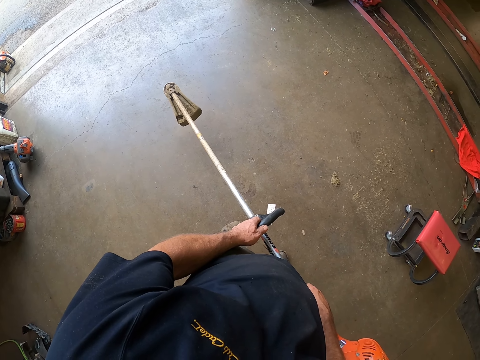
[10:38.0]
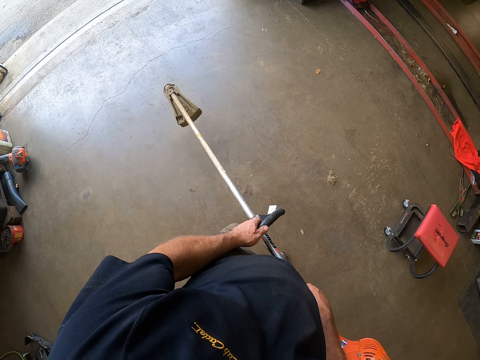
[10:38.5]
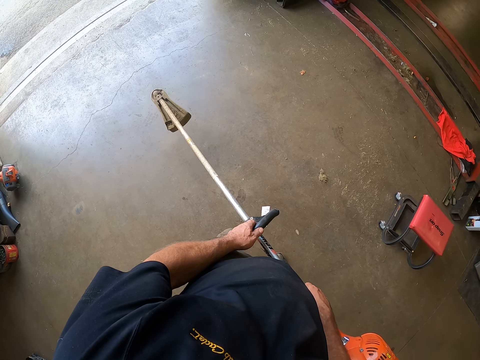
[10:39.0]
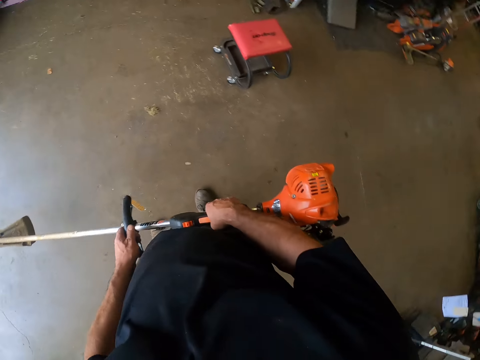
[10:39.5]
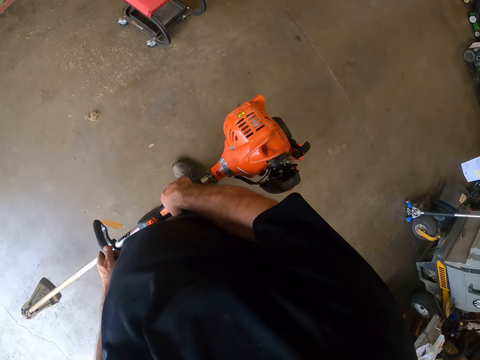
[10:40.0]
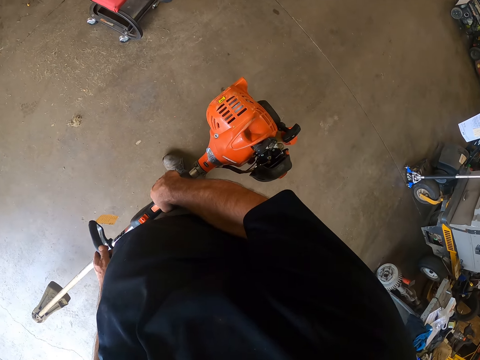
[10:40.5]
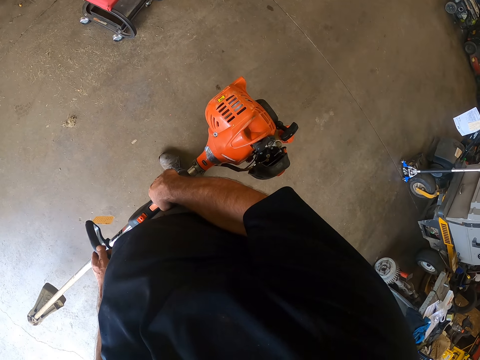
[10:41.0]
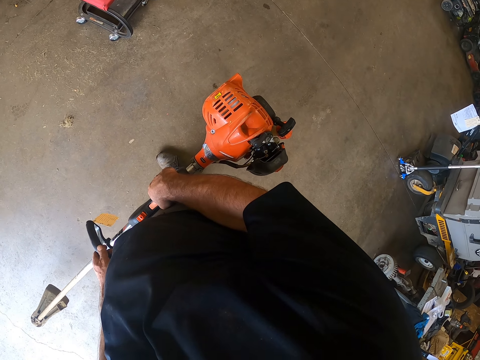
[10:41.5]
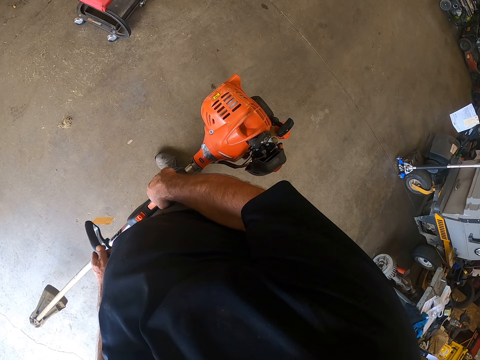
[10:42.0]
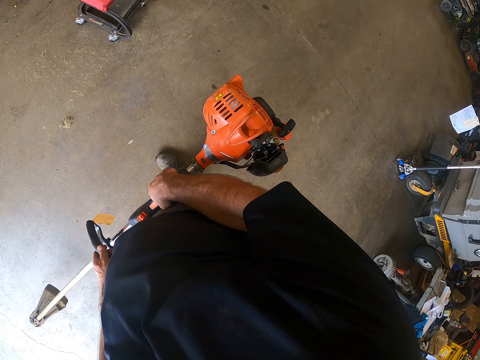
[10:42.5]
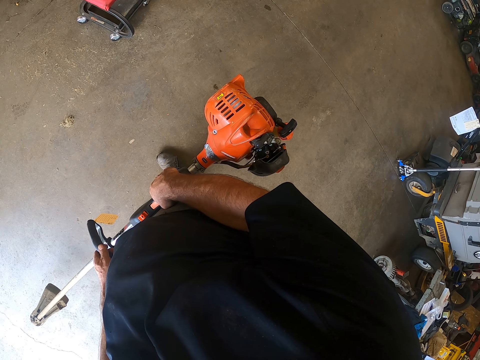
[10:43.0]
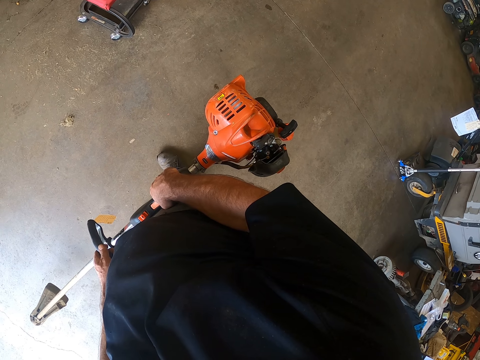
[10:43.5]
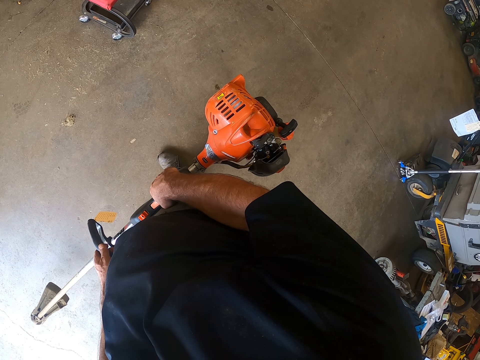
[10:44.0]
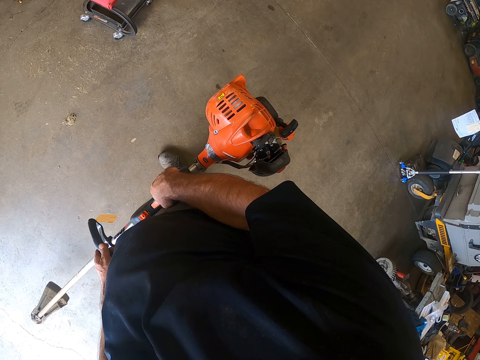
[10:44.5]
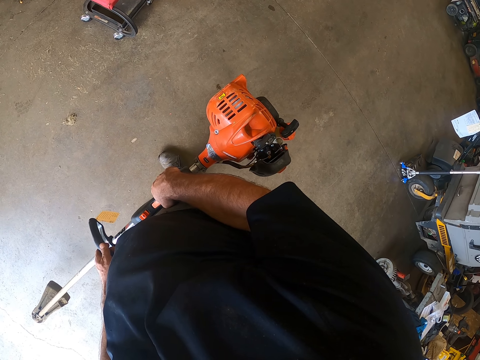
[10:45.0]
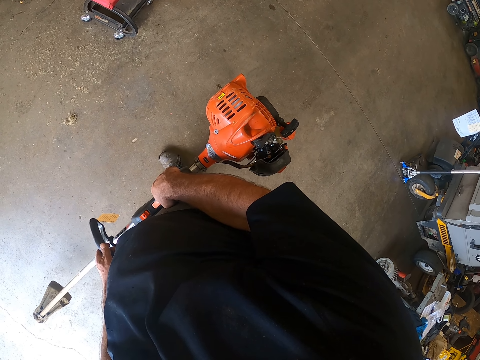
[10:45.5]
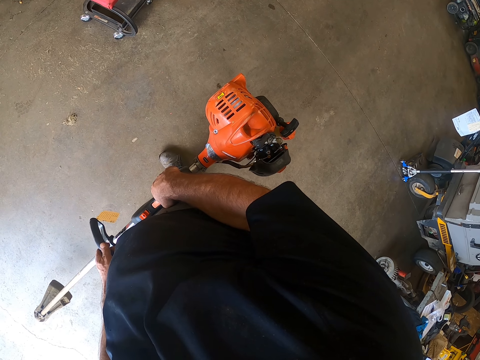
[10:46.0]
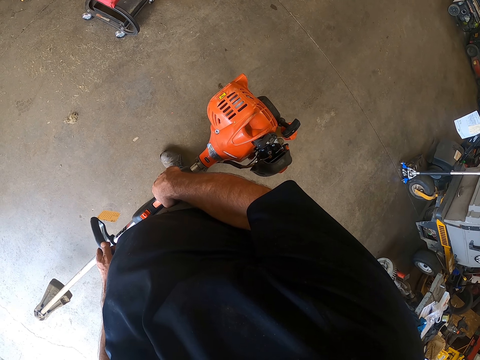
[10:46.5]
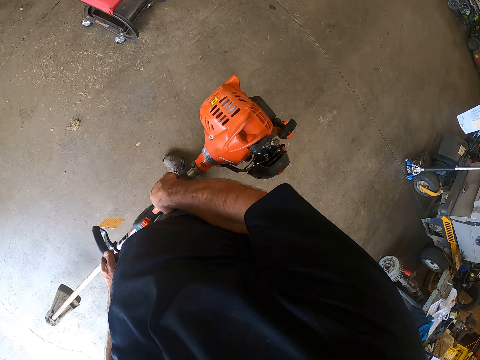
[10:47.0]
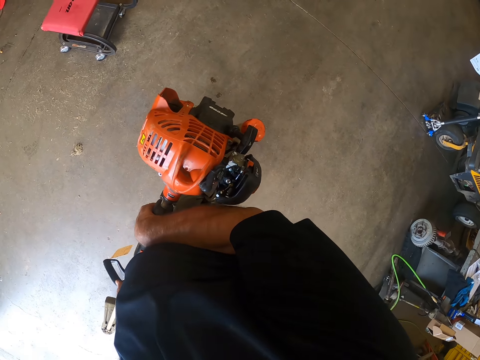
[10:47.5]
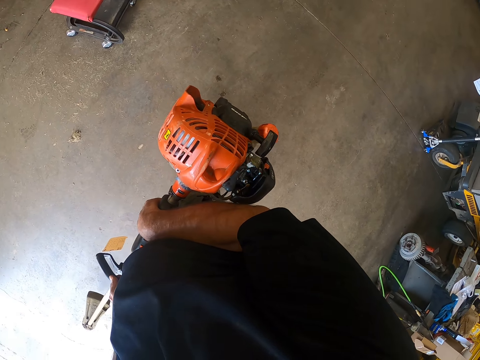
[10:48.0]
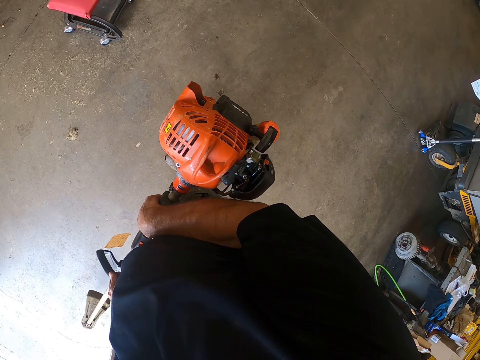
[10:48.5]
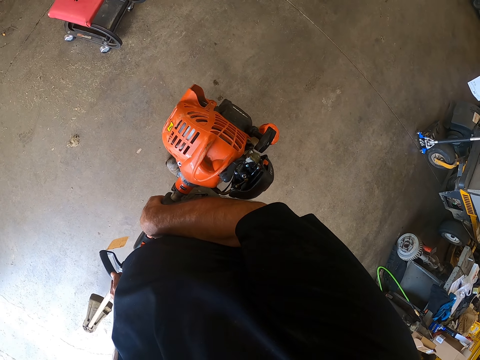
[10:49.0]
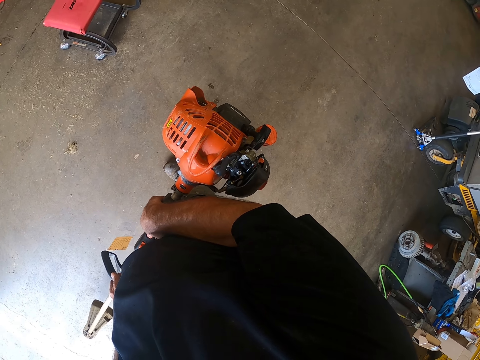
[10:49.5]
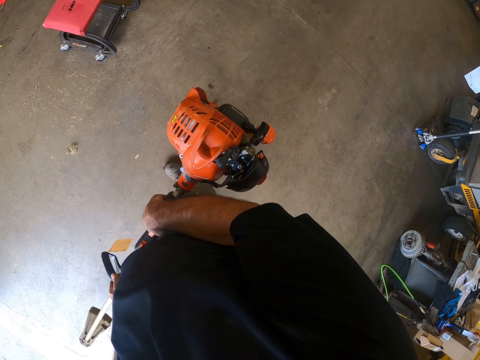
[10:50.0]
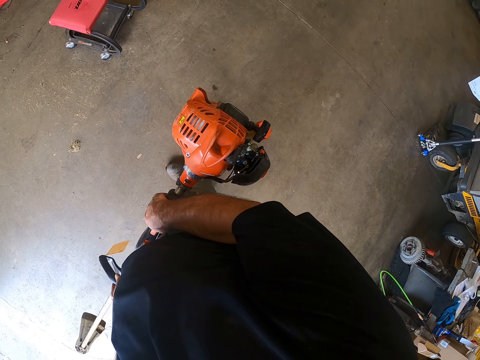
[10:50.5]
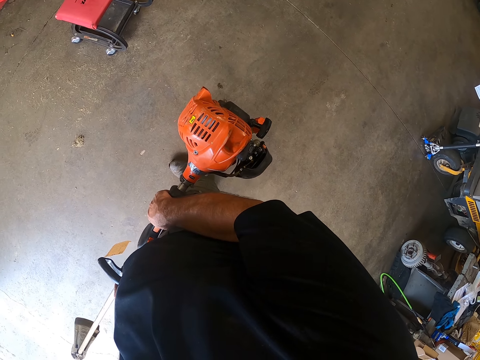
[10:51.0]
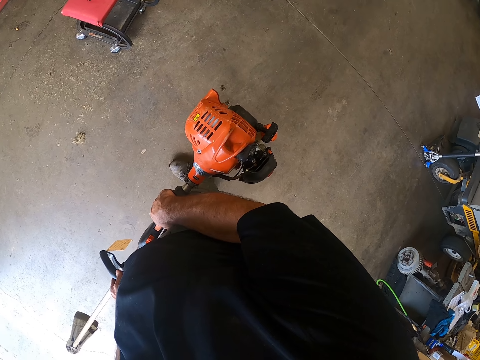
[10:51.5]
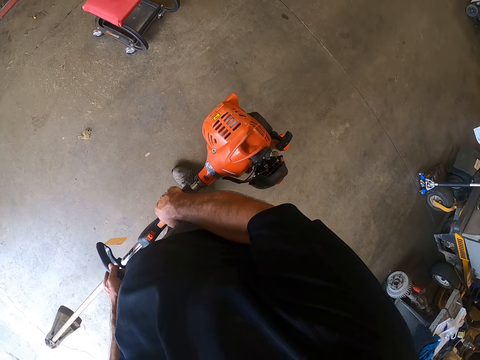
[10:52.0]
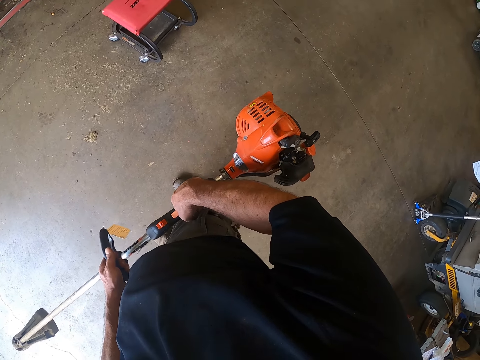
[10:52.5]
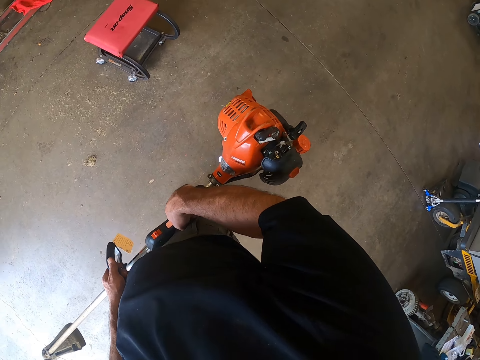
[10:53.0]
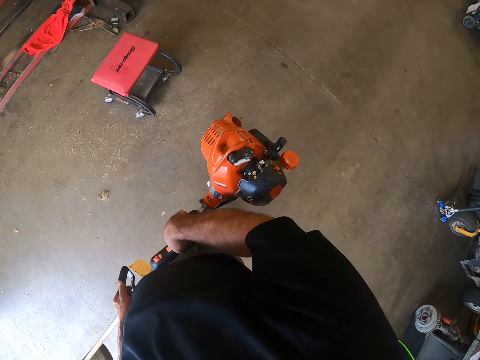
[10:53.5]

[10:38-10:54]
The camera wearer looks around. They stand still. They look around. They adjust the grass cutting machine in their hand.

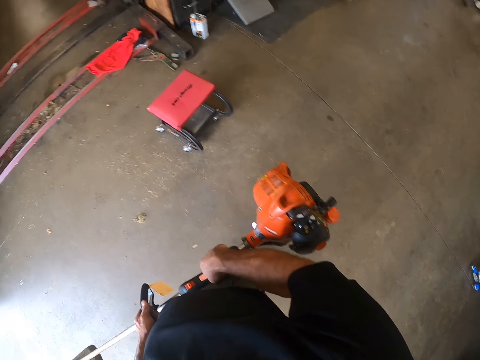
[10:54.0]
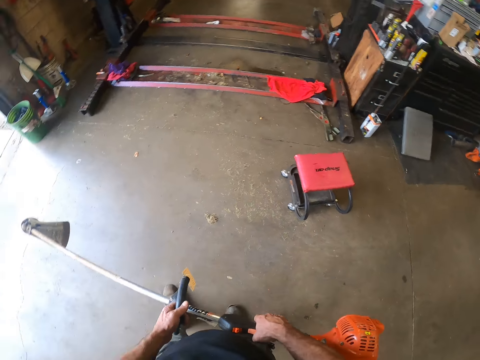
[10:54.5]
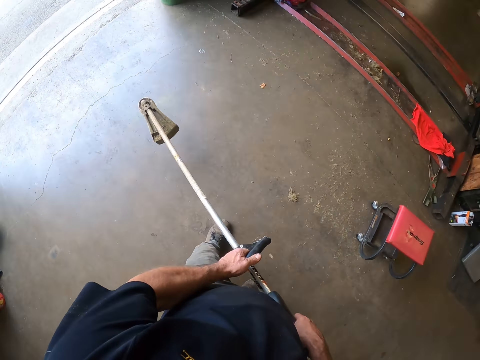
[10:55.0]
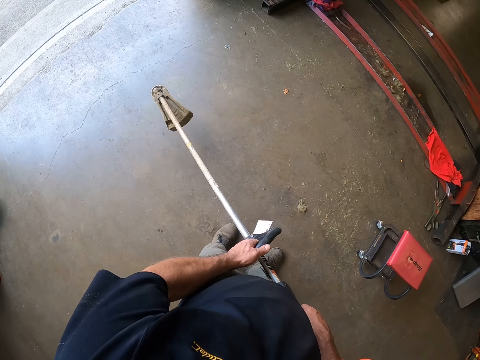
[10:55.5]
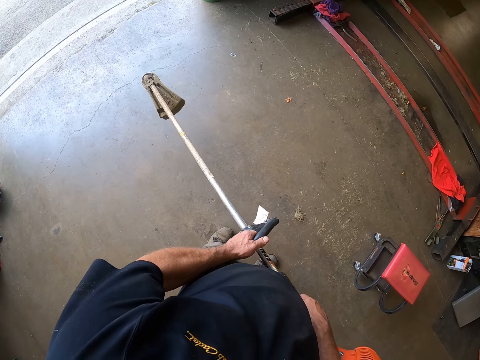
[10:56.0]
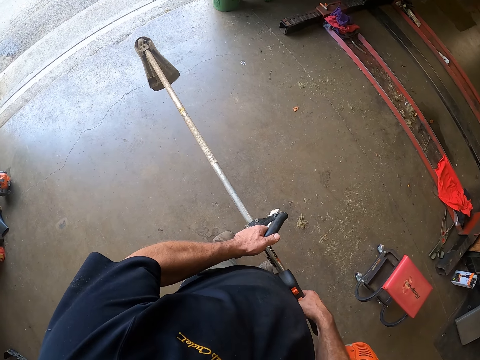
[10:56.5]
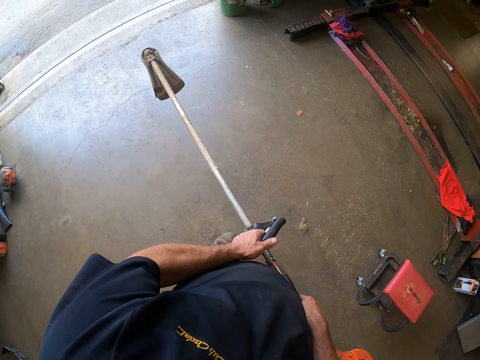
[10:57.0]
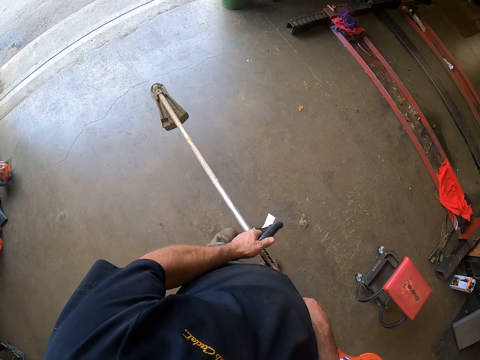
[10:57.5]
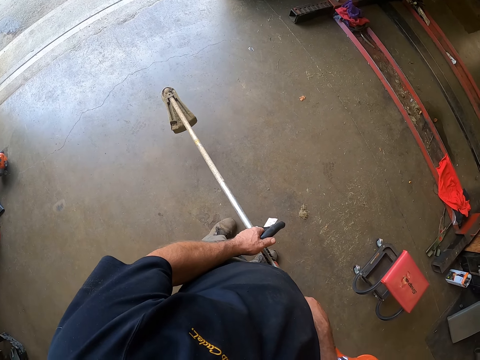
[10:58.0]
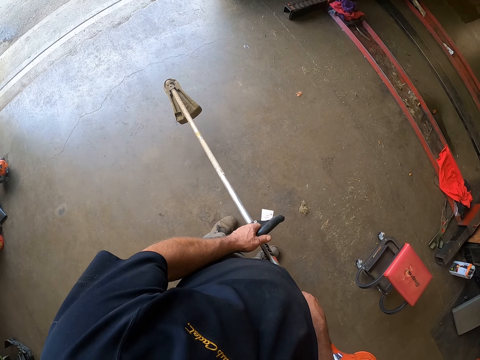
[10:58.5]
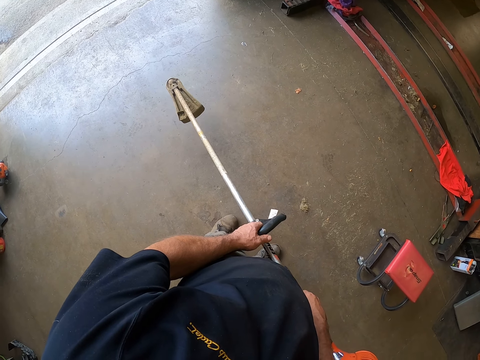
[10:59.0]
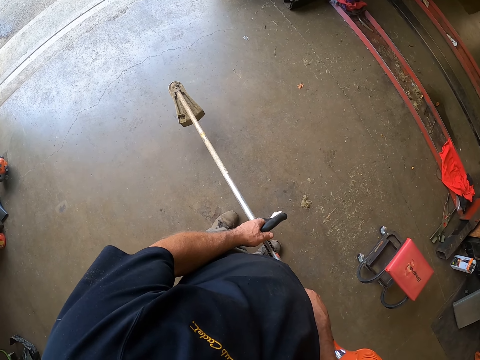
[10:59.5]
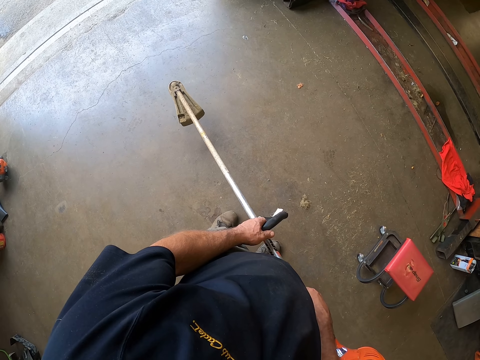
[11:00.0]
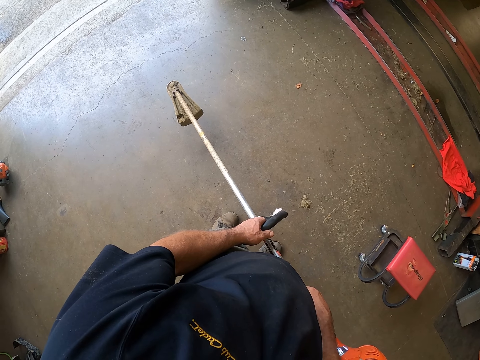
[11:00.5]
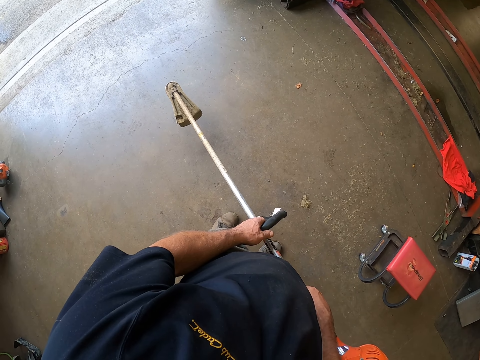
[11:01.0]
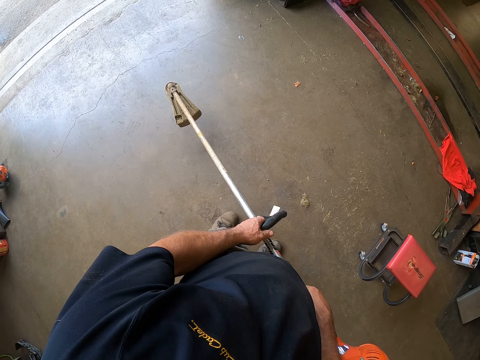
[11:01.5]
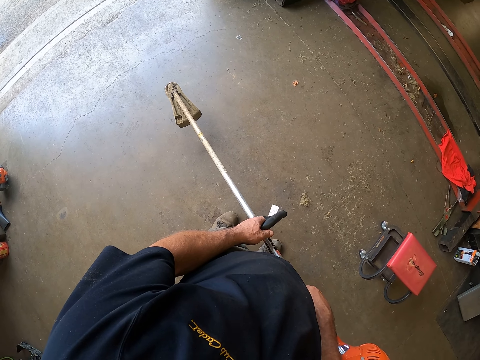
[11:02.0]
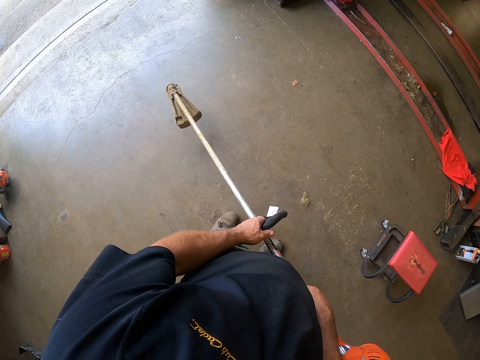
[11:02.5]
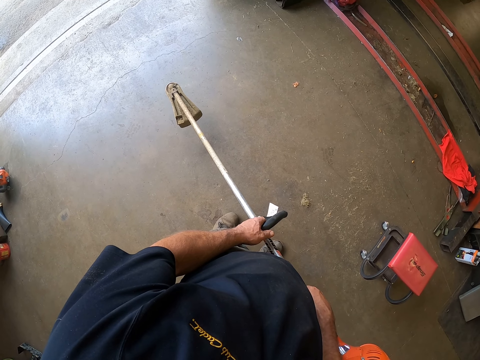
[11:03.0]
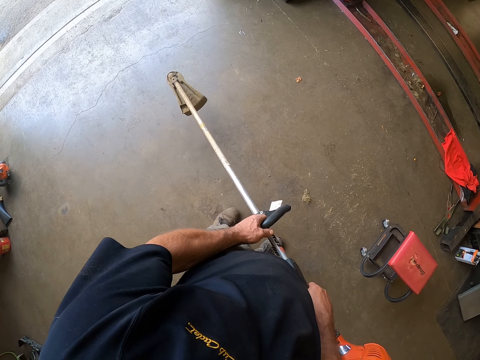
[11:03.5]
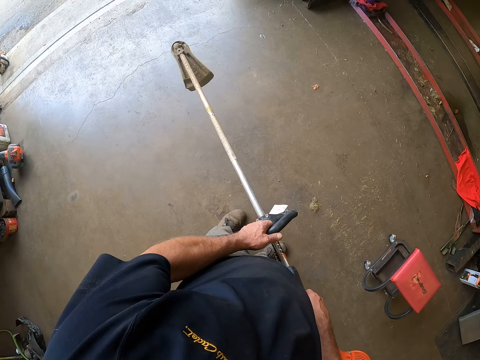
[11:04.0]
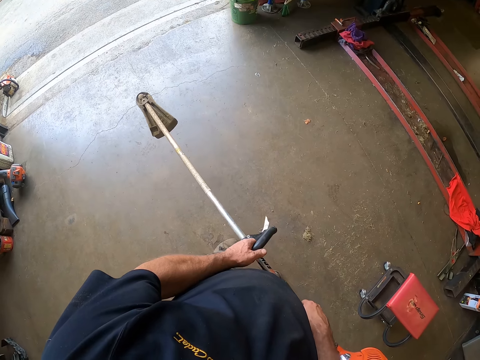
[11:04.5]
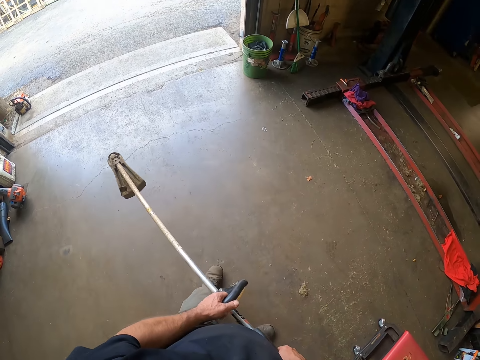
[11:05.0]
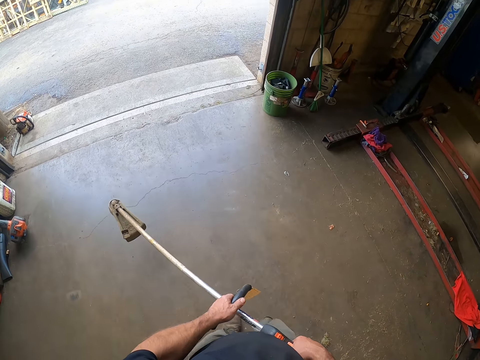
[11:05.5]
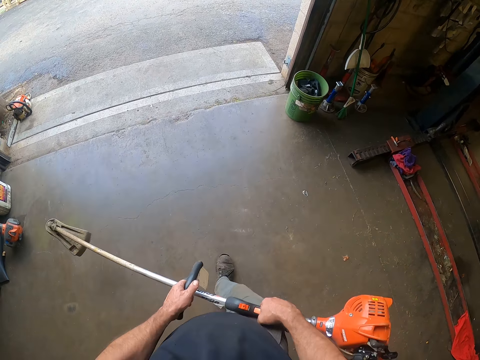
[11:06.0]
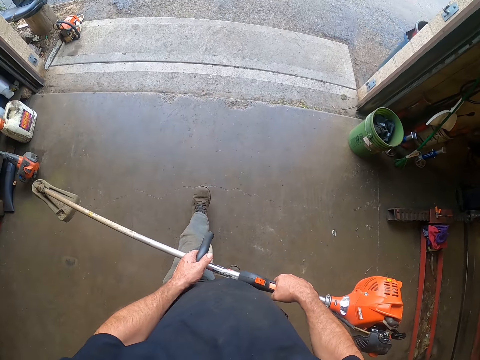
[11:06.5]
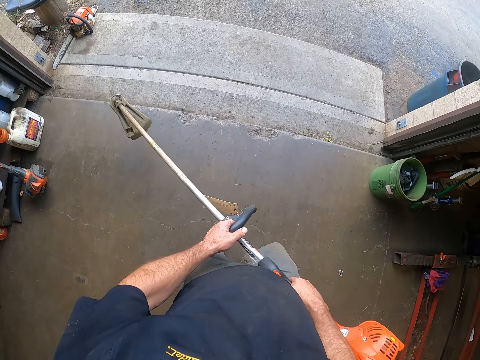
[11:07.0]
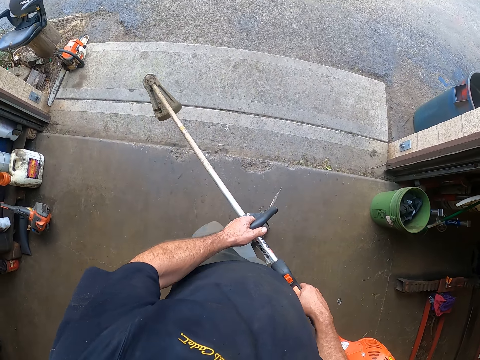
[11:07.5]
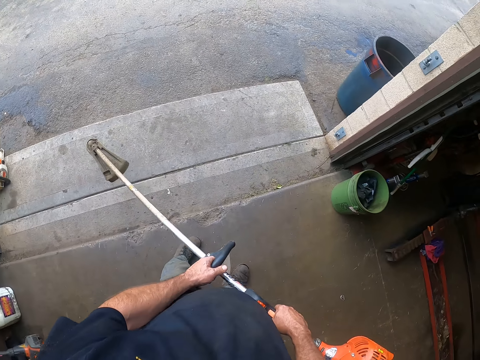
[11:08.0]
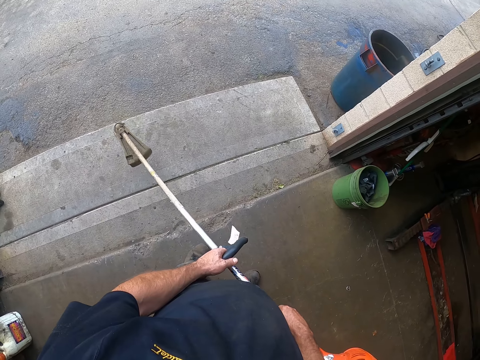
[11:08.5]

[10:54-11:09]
The camera wearer moves forward. They stand still. They walk towards the door.
